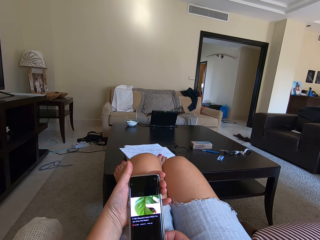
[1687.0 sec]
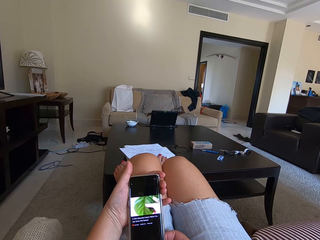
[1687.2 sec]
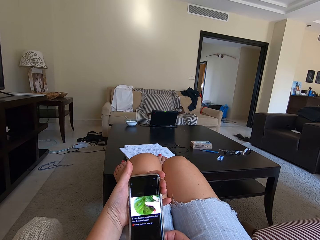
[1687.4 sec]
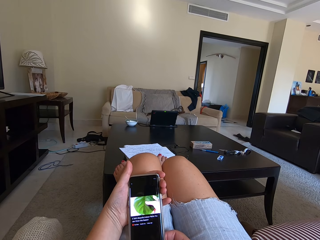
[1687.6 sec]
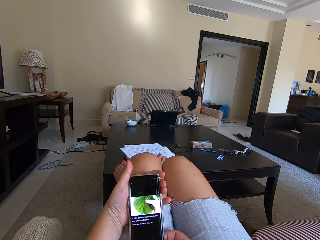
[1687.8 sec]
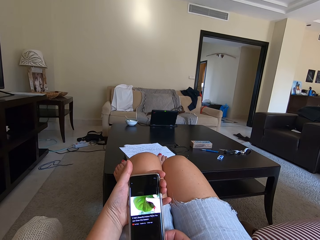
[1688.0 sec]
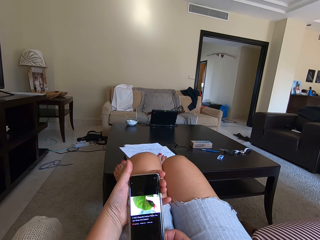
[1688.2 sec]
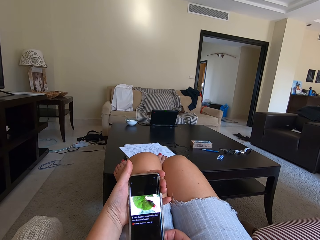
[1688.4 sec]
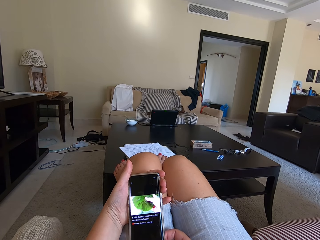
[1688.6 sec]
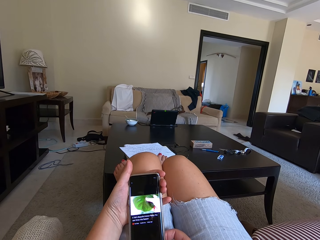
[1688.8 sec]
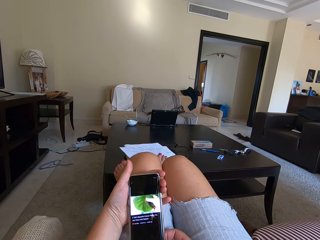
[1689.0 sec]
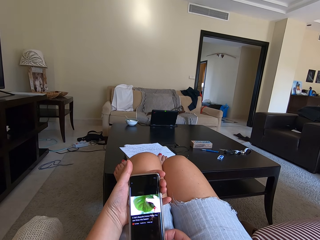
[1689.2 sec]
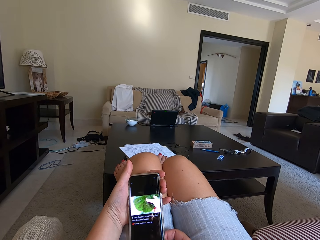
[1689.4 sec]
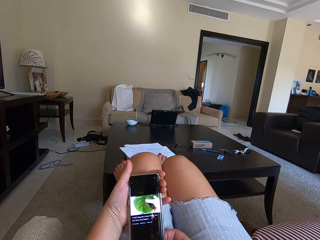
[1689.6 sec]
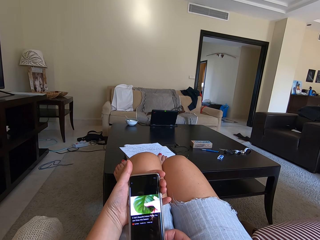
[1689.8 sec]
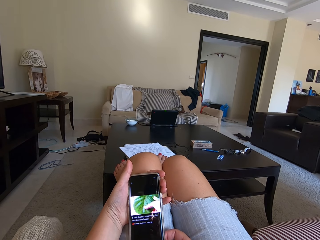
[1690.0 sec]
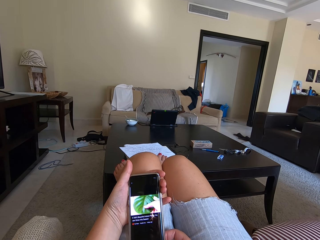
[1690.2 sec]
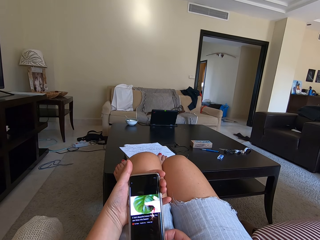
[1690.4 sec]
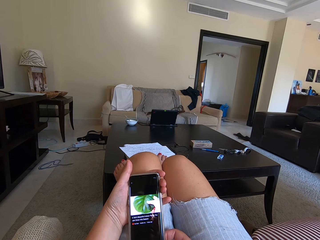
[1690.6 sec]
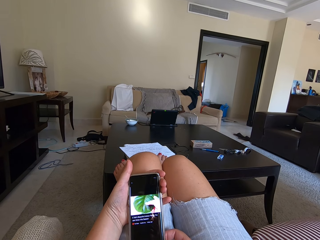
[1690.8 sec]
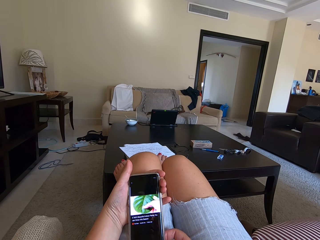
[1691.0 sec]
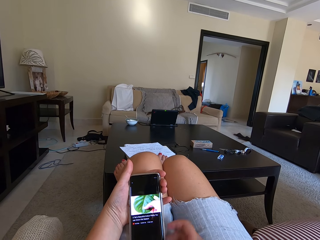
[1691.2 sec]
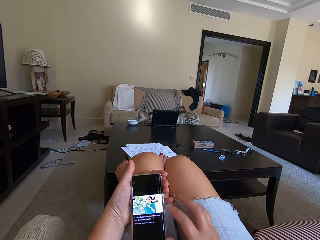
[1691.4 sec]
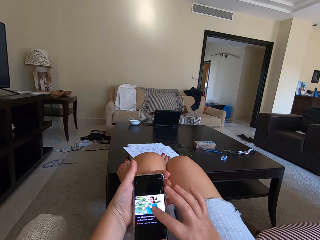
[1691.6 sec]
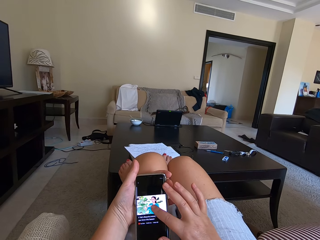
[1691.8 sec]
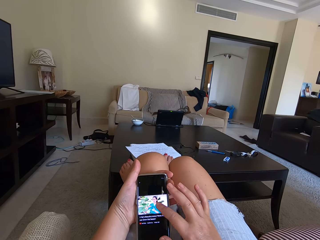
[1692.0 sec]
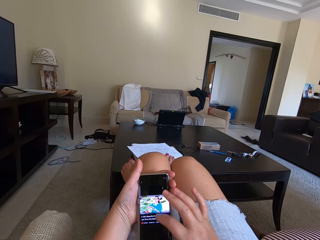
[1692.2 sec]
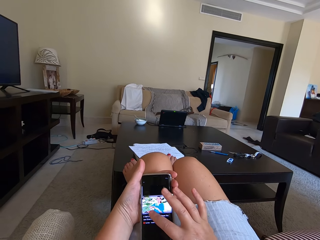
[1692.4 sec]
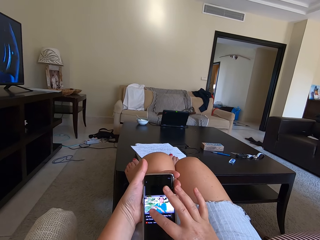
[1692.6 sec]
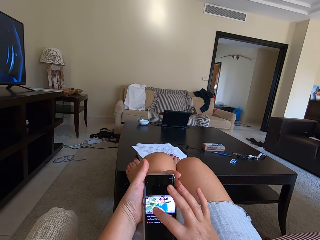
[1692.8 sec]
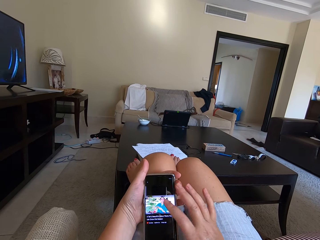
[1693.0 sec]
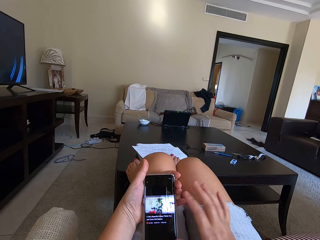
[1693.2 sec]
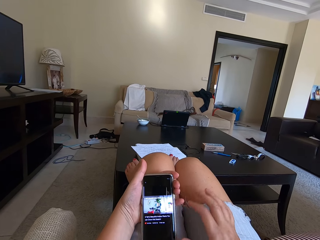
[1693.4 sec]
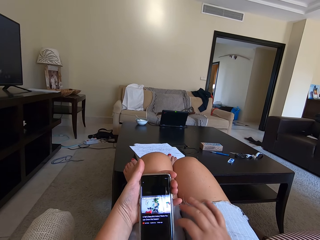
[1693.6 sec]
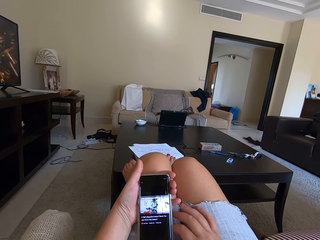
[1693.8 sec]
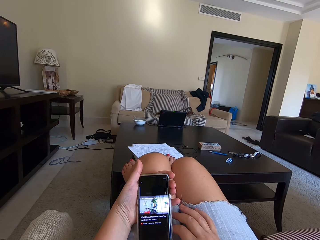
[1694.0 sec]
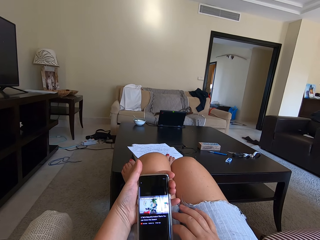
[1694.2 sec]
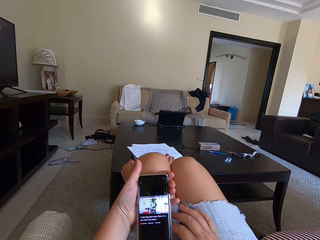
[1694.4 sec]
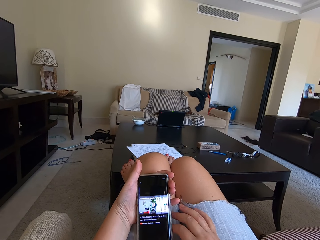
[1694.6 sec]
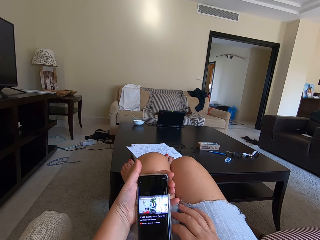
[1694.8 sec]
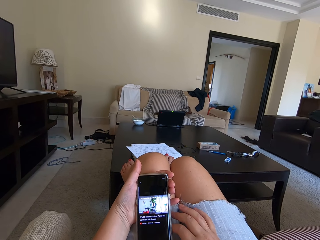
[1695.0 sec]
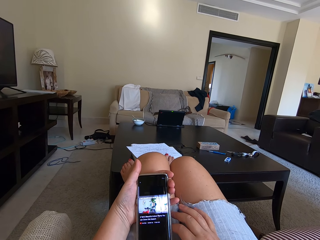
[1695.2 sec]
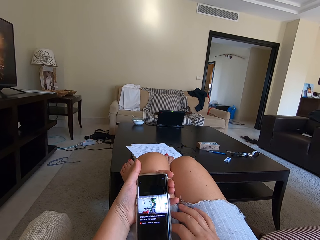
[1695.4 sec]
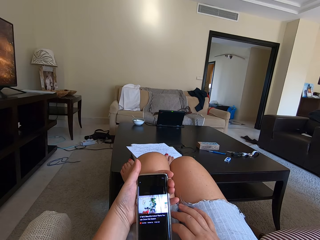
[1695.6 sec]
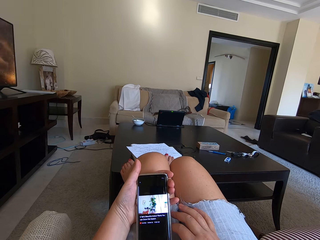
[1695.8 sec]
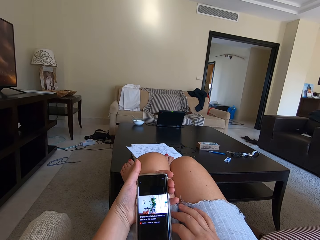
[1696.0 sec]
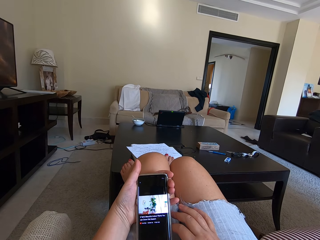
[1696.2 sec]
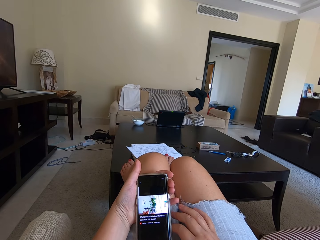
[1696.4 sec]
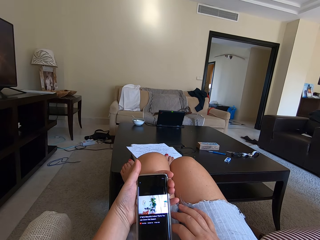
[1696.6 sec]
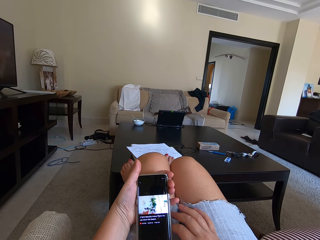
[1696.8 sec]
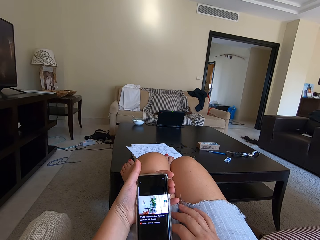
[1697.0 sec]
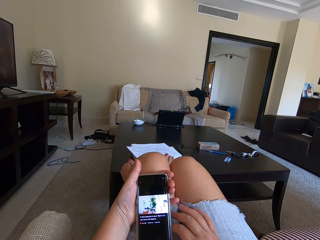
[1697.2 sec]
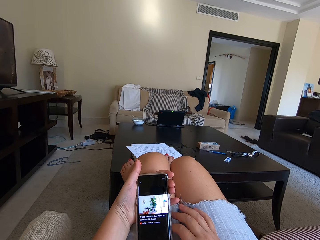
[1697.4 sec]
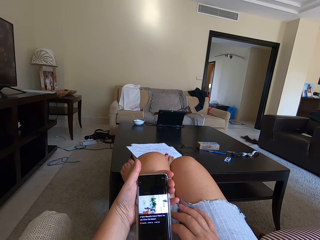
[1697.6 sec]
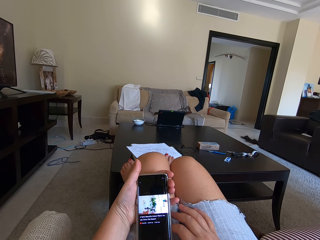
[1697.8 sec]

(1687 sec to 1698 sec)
The camera wearer operates a phone. They watch a video on the phone.

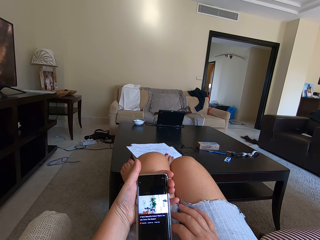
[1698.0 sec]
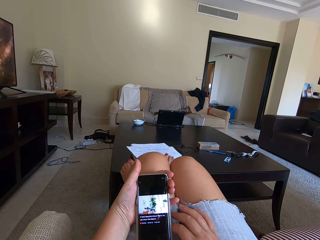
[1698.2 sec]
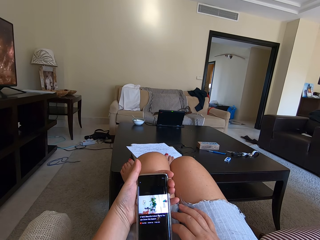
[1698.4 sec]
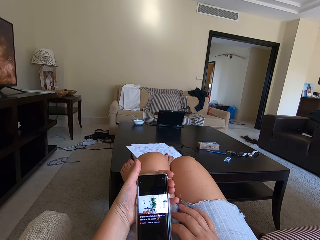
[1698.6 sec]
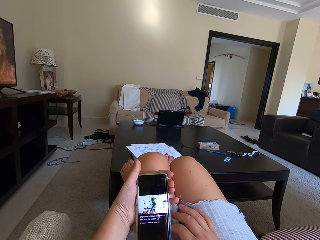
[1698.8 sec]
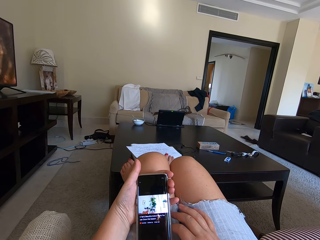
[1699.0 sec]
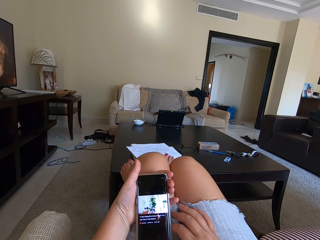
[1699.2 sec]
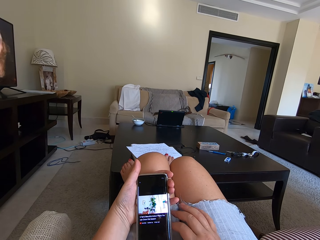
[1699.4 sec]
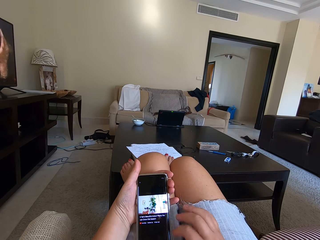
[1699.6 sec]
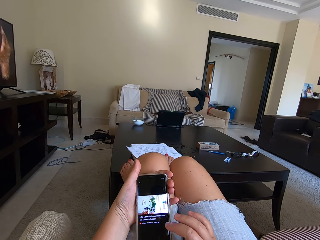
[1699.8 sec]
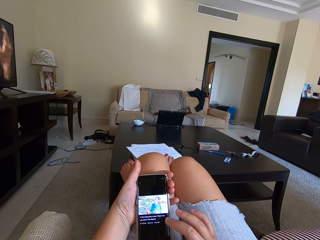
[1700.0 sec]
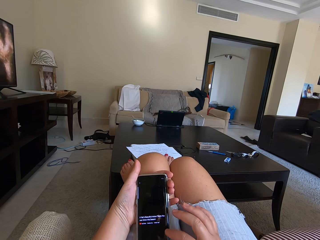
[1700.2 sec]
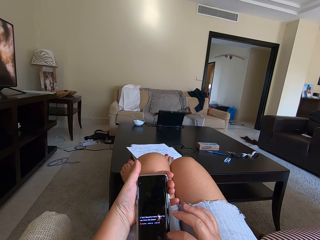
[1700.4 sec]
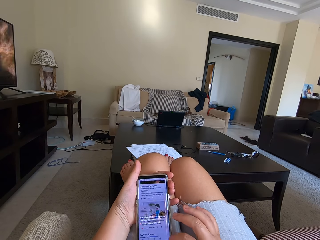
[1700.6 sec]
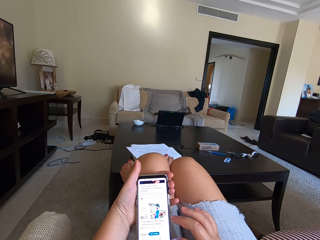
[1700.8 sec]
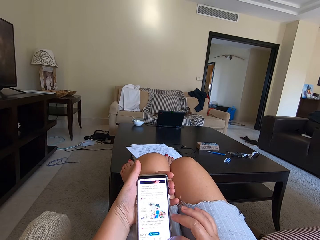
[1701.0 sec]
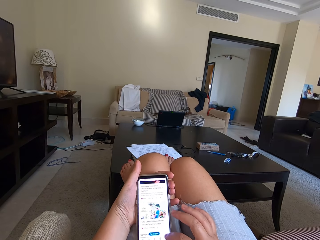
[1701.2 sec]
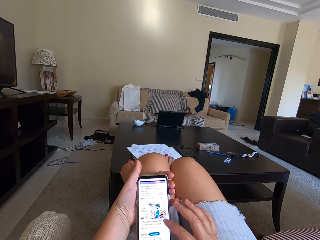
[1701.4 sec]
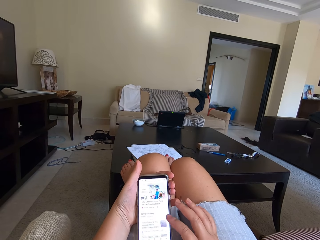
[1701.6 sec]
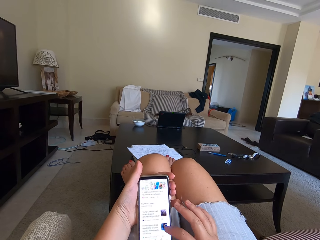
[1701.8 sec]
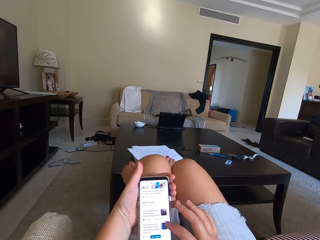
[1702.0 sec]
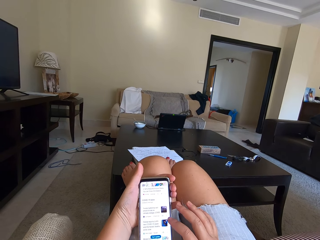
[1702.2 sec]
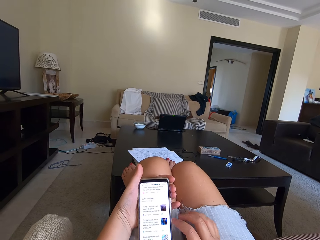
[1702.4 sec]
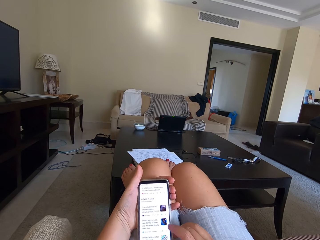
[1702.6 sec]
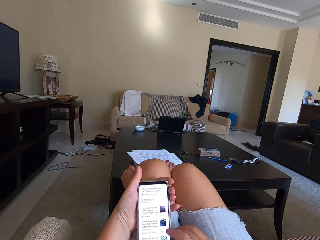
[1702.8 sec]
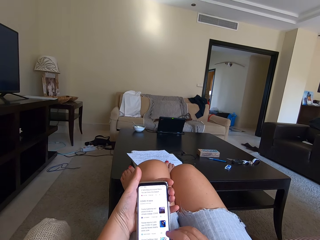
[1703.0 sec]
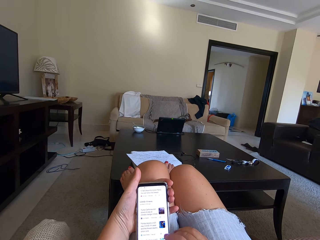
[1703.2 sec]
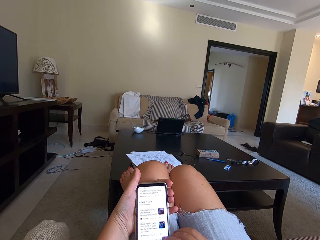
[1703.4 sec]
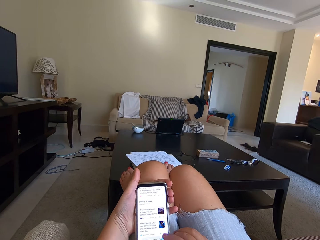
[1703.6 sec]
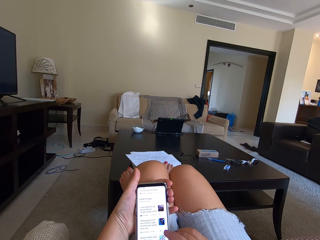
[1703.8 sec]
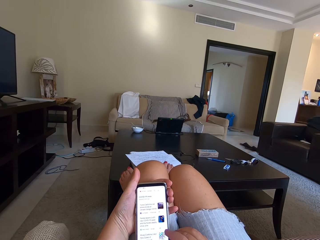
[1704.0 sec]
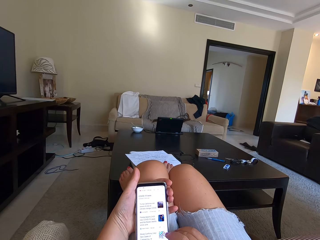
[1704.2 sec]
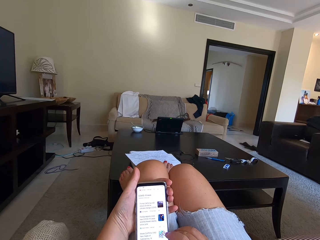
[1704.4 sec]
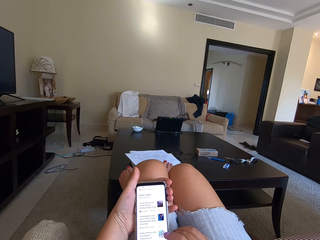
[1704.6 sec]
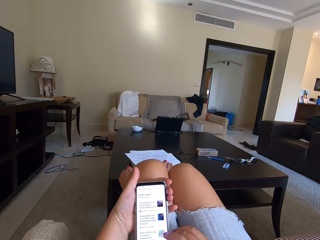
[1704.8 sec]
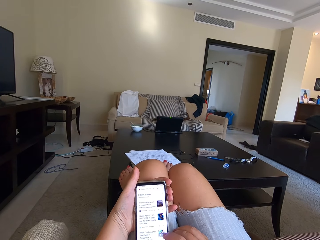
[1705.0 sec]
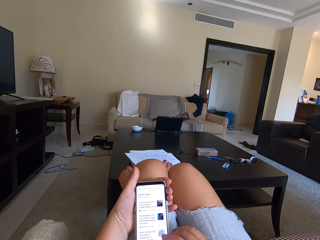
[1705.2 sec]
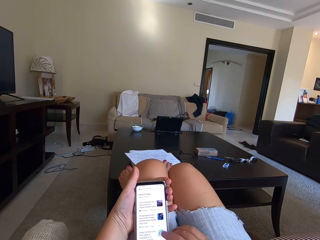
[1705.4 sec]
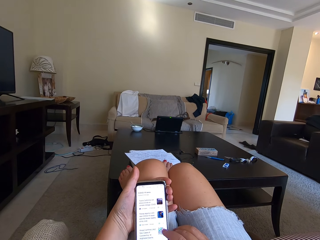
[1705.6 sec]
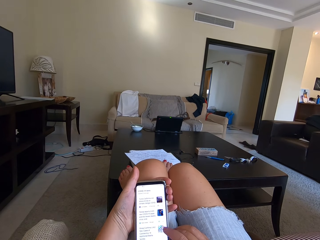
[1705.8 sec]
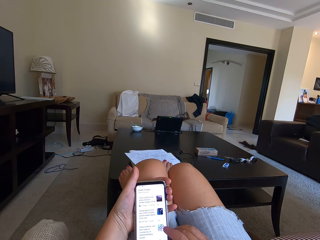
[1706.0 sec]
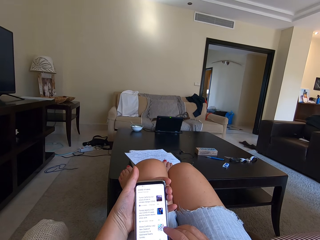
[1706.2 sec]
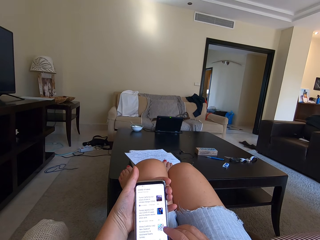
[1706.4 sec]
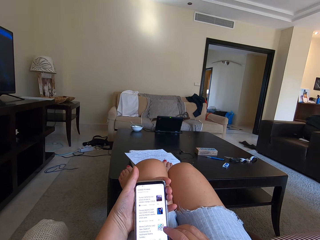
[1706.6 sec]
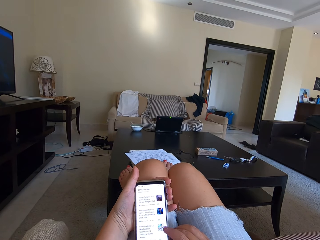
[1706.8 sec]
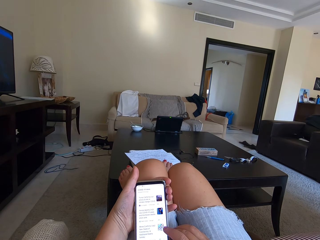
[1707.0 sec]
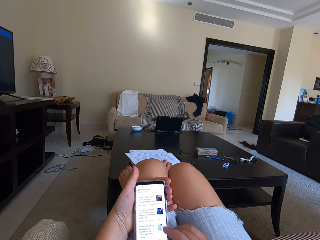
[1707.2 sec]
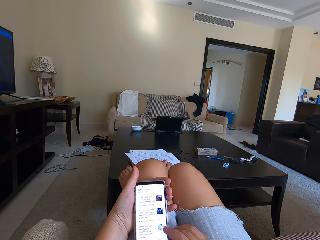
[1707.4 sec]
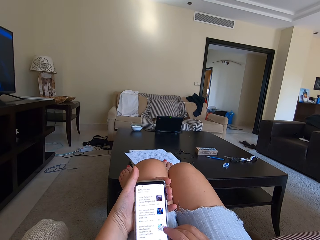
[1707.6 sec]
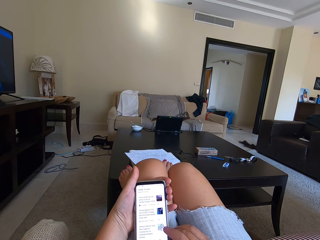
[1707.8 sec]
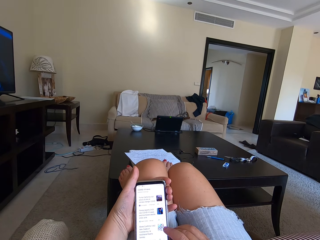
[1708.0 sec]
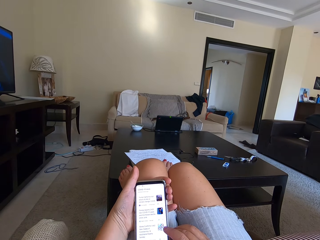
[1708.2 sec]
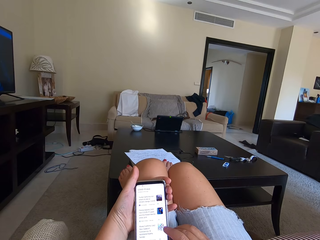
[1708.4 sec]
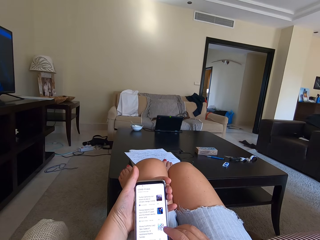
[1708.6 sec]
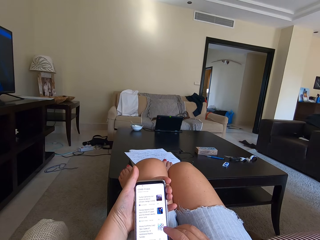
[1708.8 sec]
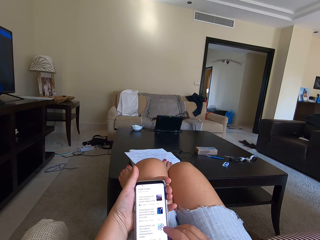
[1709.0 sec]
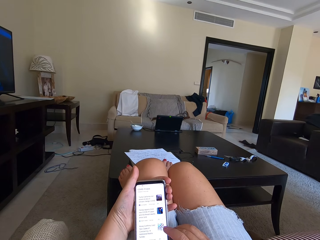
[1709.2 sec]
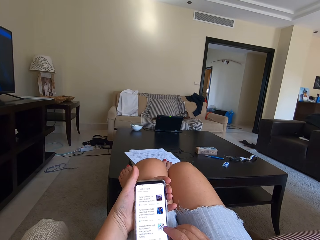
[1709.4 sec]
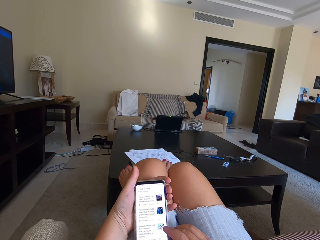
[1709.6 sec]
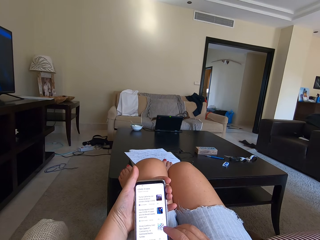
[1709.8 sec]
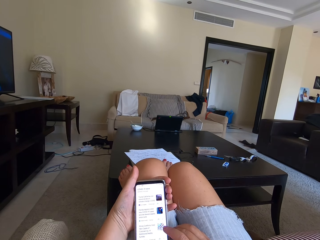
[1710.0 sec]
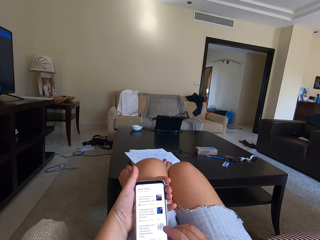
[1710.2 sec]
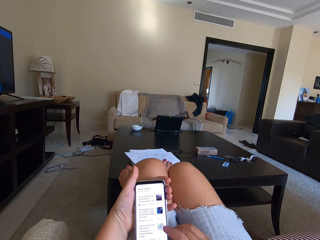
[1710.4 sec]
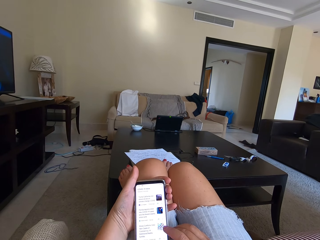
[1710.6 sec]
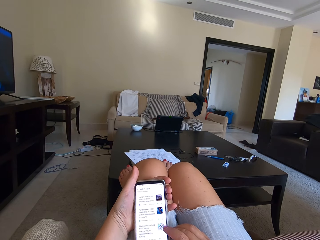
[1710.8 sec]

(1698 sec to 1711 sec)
The camera wearer presses the phone. They operate the phone.
